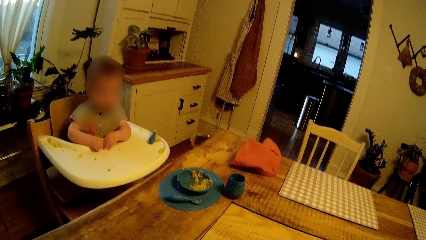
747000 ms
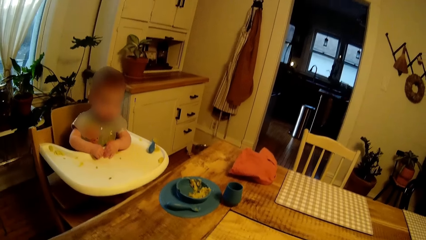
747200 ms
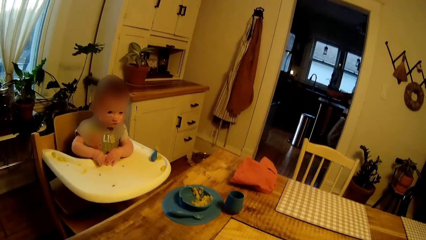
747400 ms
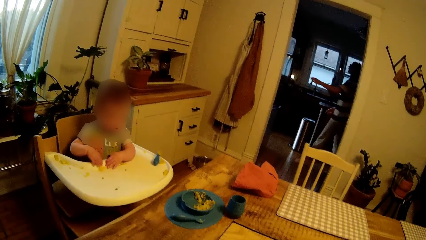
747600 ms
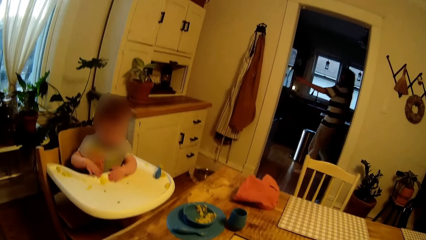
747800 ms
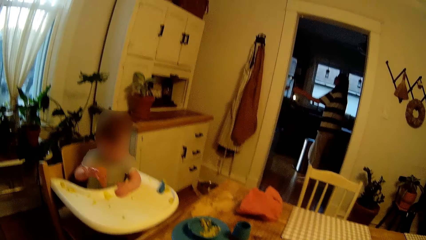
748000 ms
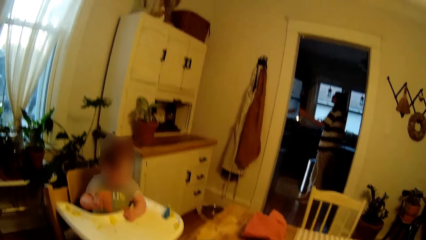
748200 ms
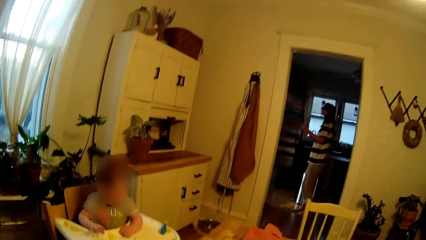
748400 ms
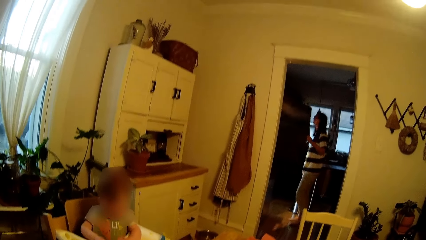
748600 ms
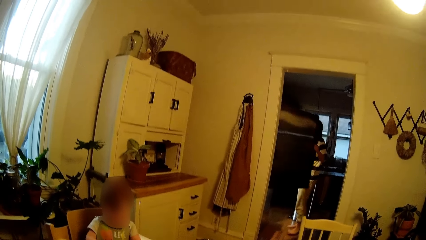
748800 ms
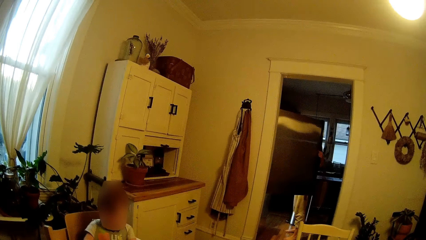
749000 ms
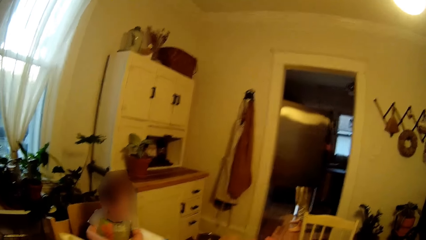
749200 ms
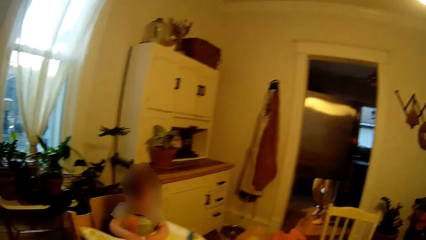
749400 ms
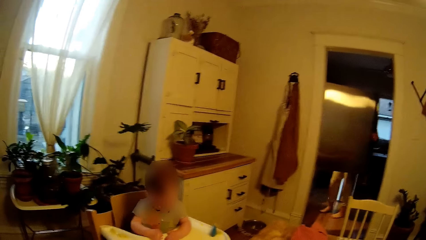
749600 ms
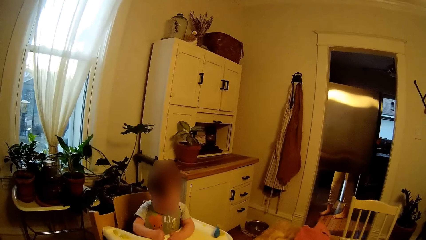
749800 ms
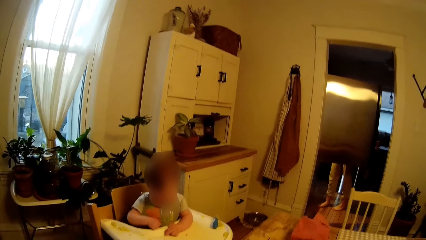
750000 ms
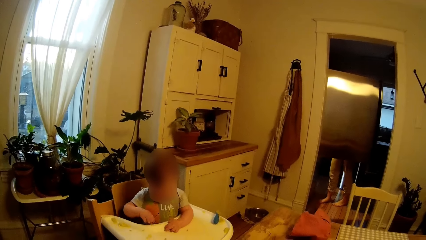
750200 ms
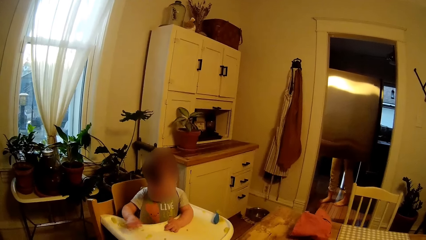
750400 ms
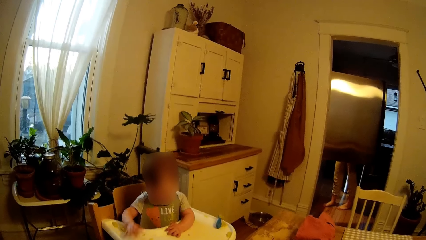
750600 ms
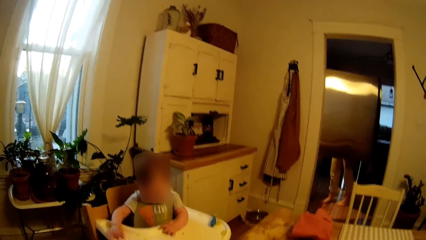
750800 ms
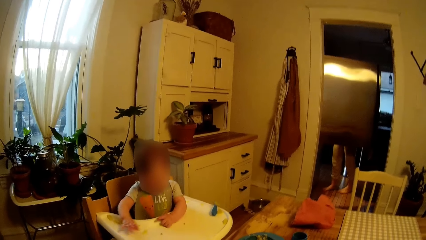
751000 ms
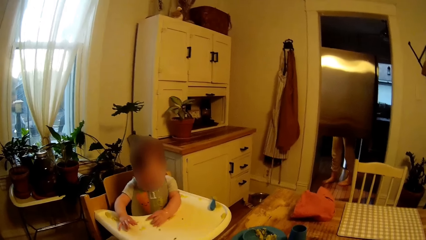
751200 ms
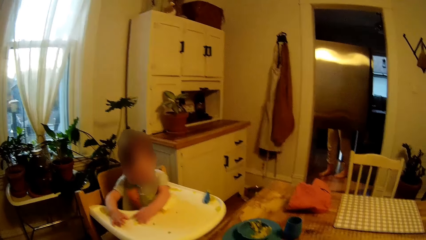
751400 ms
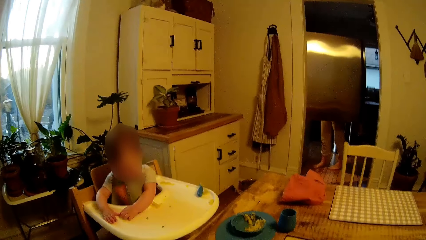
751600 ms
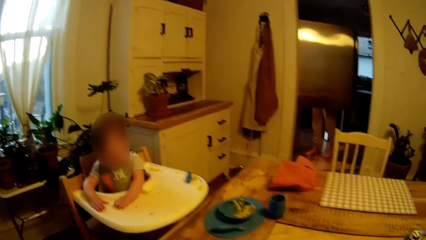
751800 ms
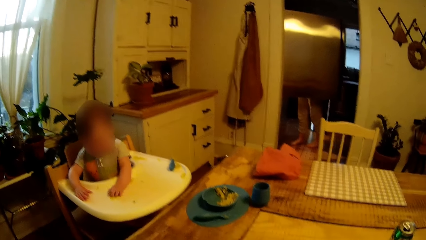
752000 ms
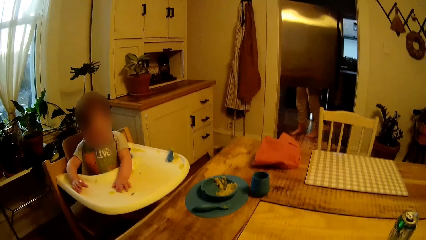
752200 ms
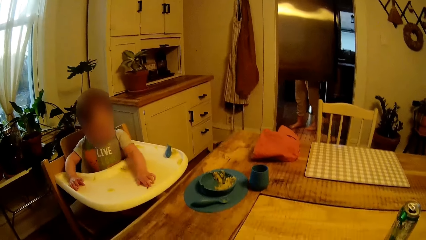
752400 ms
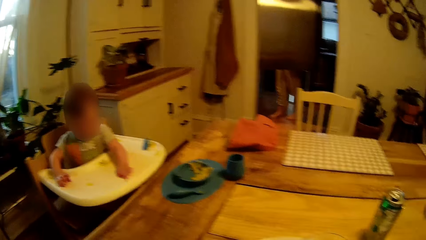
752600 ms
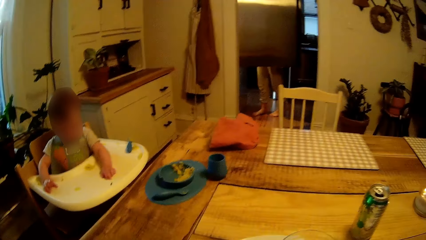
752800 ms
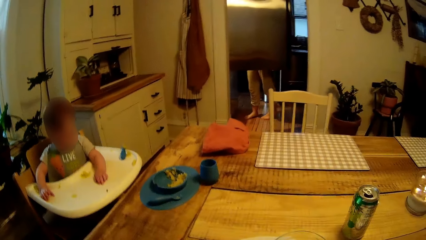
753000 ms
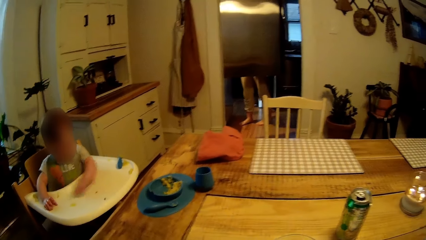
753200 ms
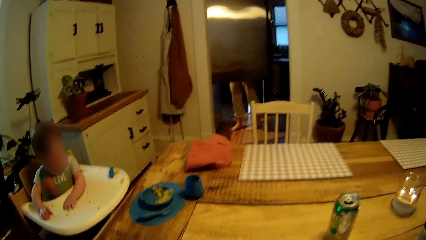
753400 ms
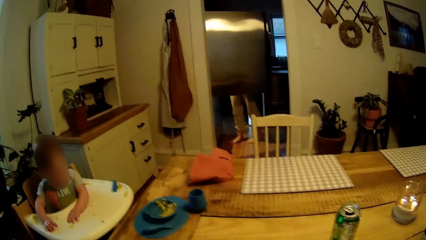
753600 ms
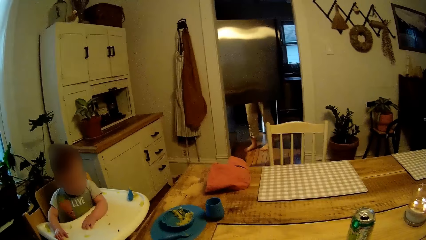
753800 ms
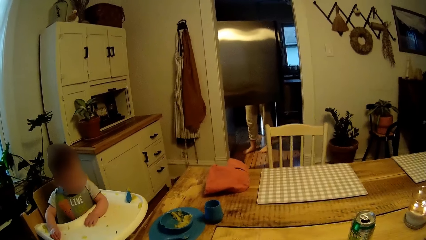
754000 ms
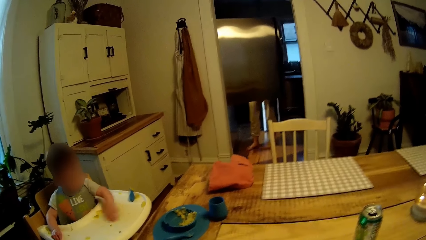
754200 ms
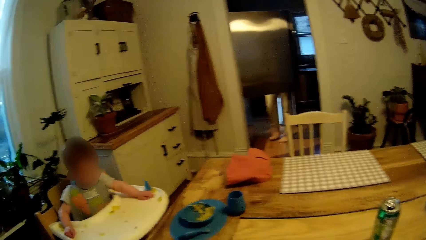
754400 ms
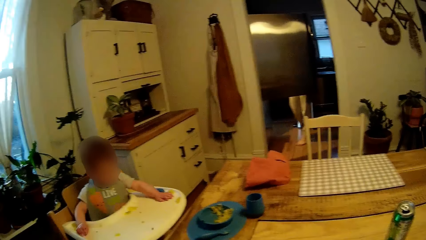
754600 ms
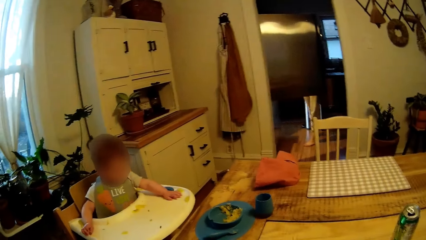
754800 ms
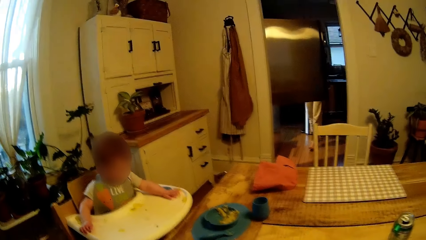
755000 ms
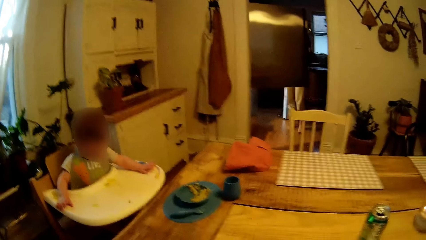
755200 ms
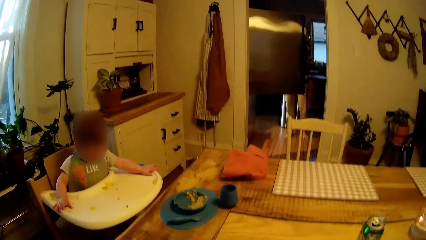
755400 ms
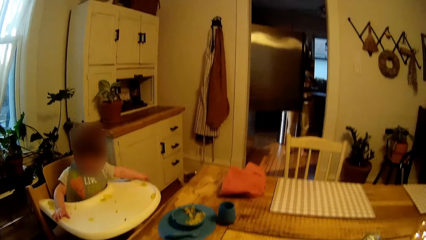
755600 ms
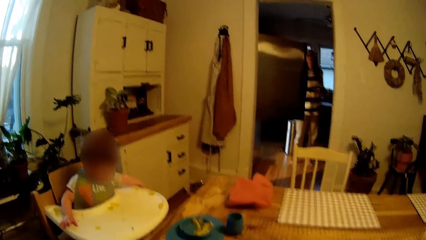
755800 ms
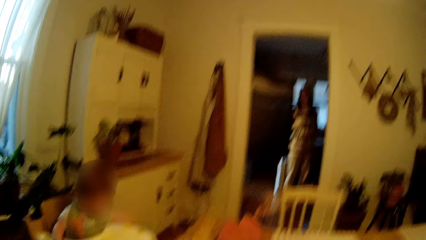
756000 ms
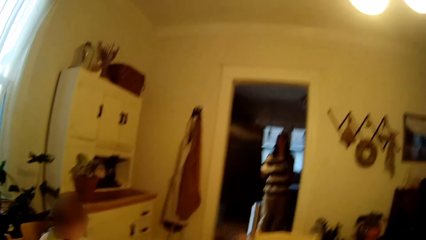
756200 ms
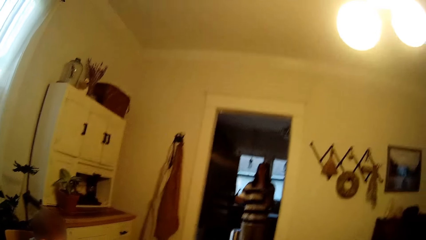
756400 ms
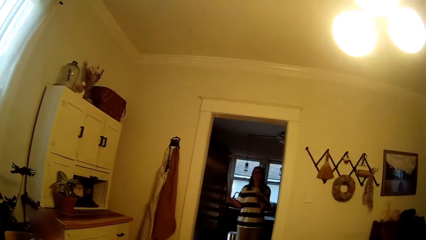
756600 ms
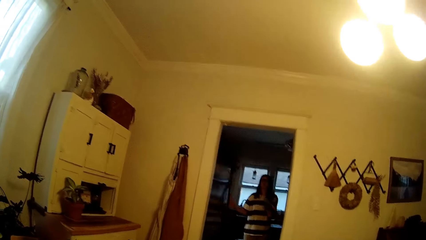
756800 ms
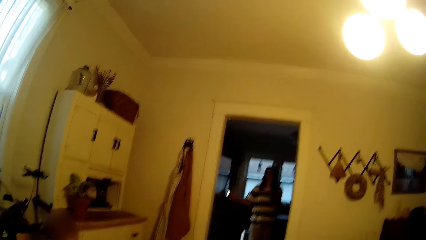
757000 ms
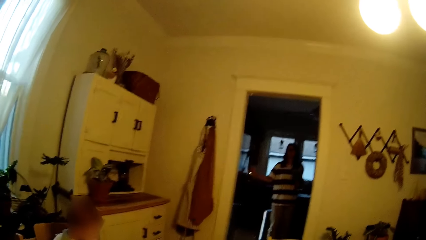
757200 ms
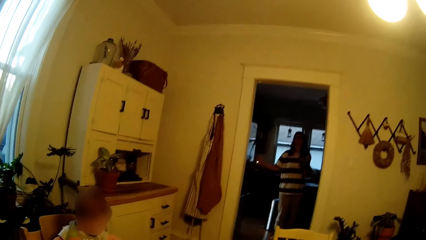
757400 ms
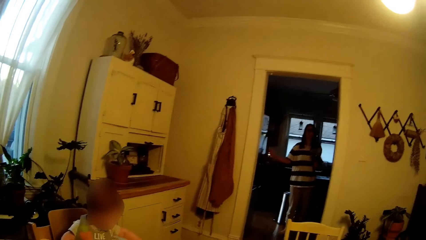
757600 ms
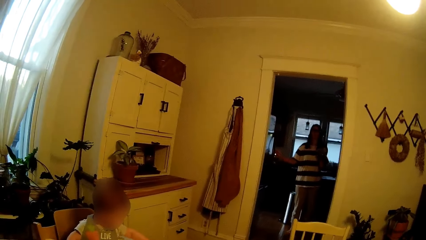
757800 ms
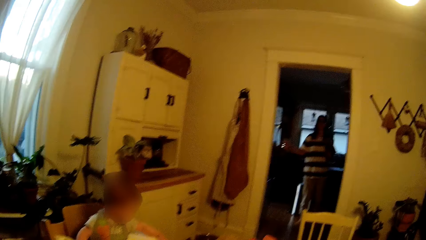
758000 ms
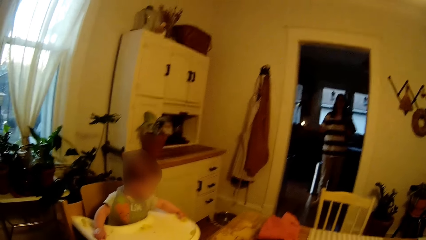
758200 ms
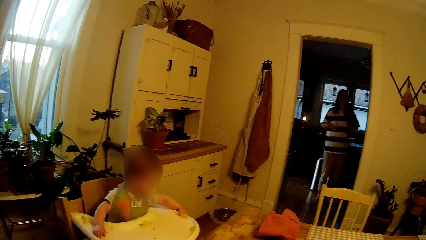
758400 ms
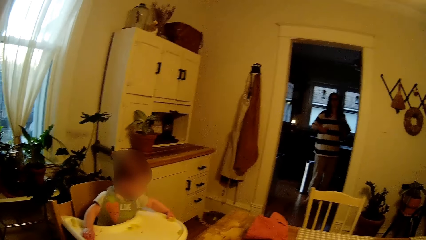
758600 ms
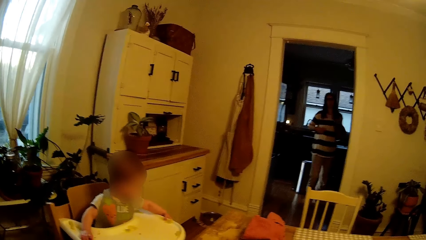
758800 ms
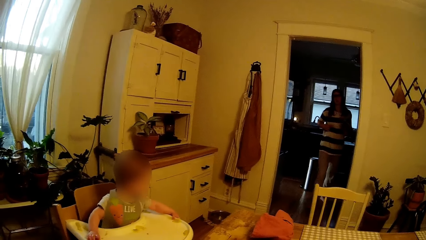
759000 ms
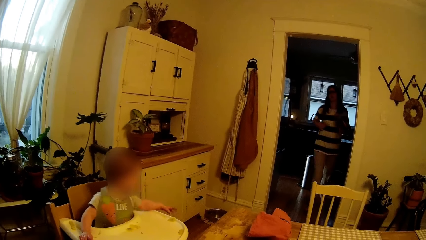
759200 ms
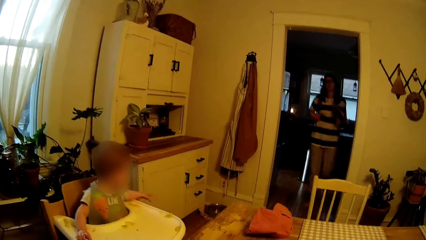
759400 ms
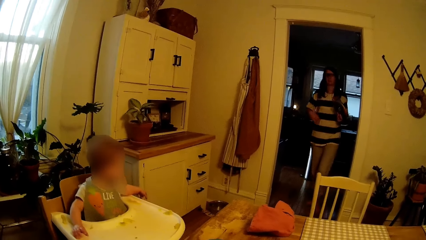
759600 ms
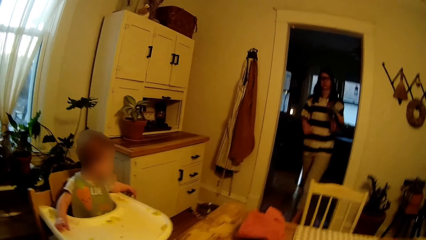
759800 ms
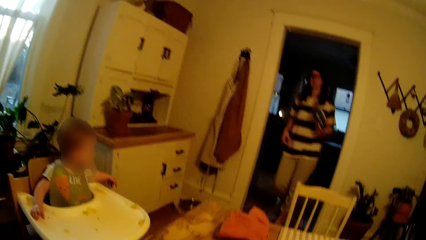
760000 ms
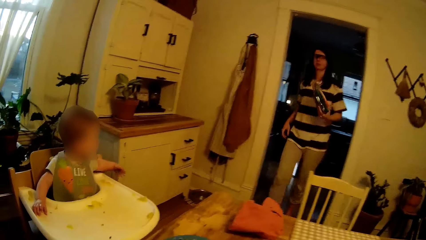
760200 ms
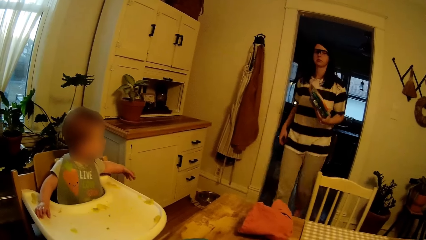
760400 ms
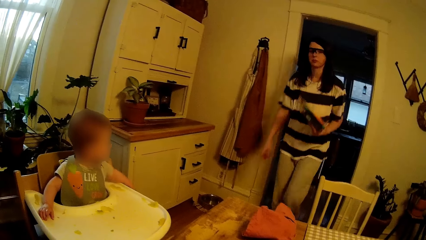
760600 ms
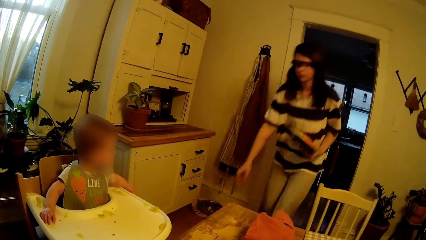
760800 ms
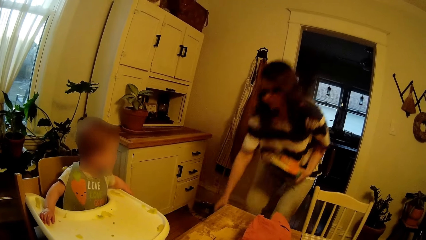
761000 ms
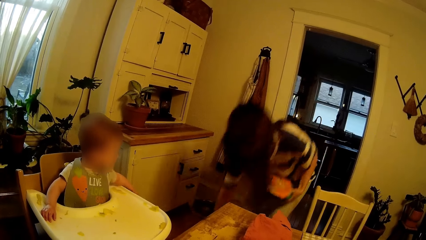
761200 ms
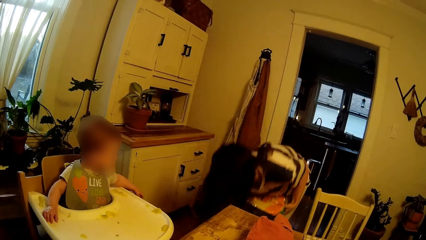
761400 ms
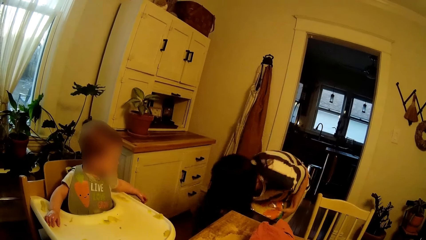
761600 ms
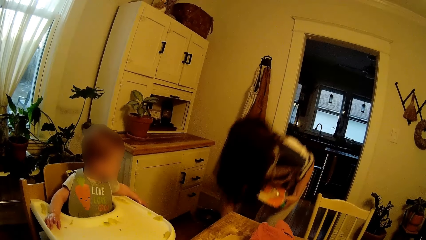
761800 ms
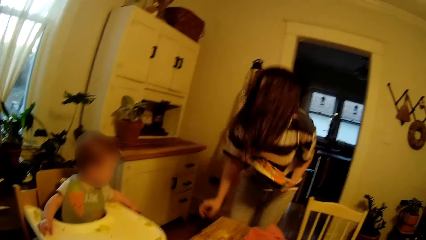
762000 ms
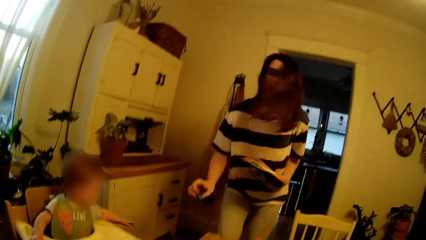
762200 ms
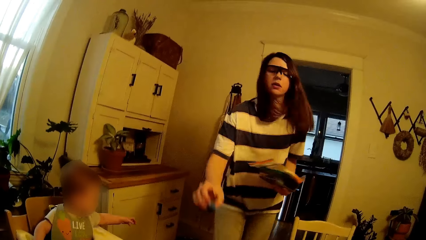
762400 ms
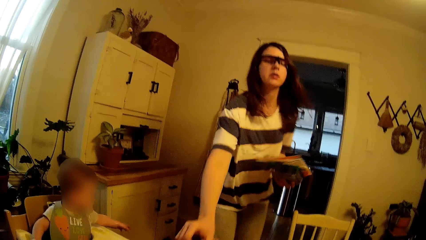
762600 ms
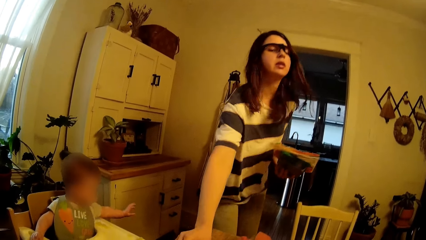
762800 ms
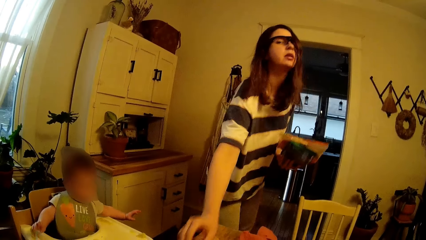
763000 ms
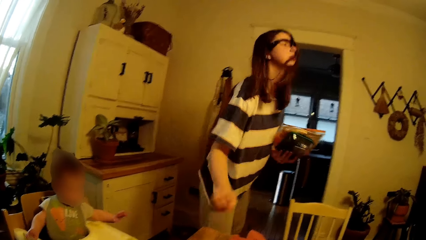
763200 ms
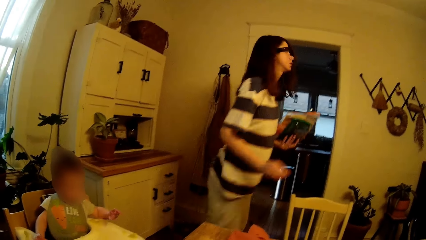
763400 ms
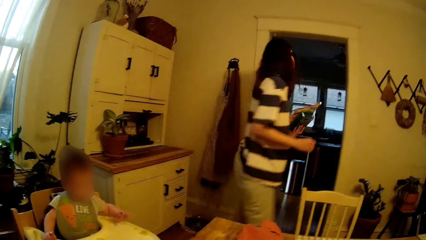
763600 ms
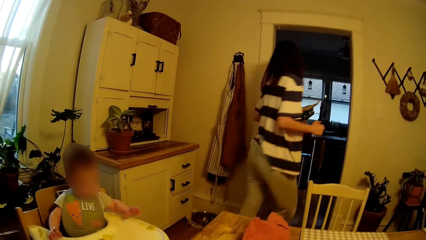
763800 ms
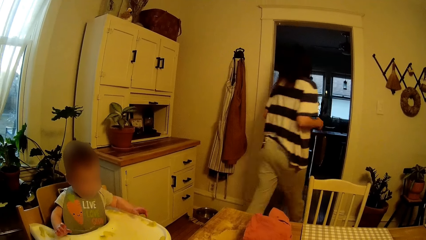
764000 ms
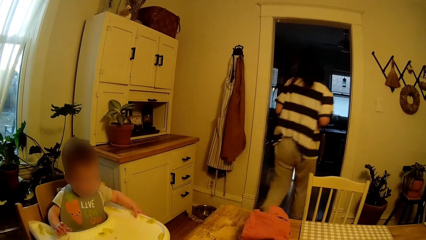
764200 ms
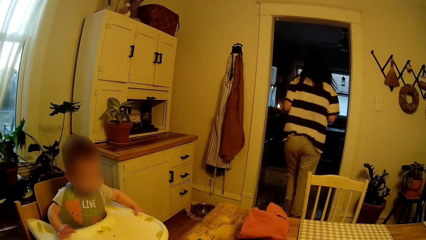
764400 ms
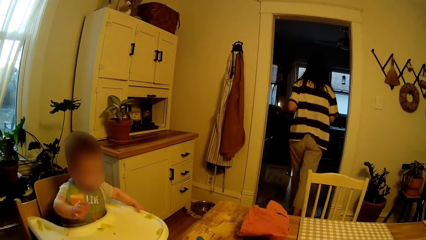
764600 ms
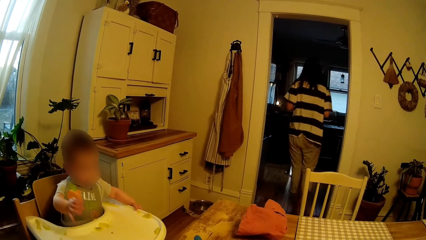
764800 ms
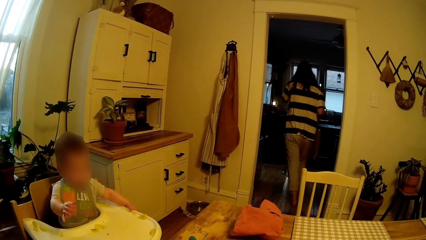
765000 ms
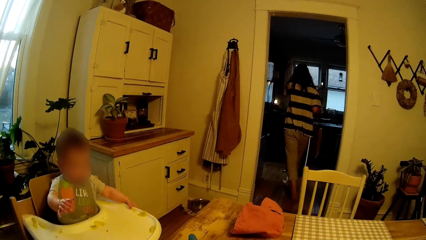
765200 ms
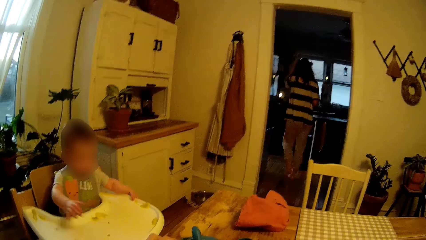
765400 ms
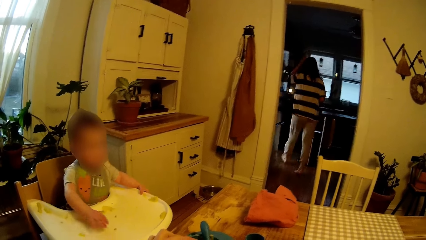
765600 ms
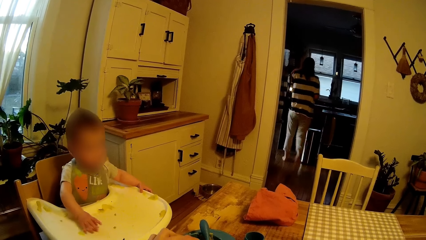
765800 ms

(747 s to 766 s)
The woman opens a refrigerator with her left hand. The camera wearer stares at the child. The woman closes the refrigerator with her right hand. The camera wearer talks with the woman. The woman walks around, picks up the spoon from the floor with her right hand, and drops the spoon on the table with her right hand. The camera wearer talks with the woman.
